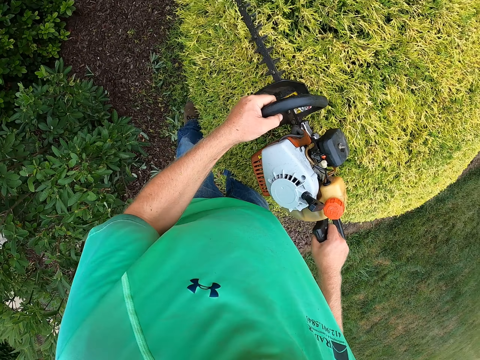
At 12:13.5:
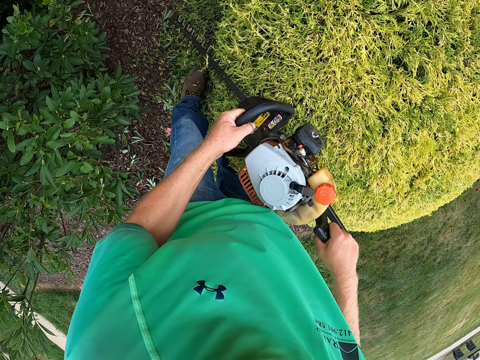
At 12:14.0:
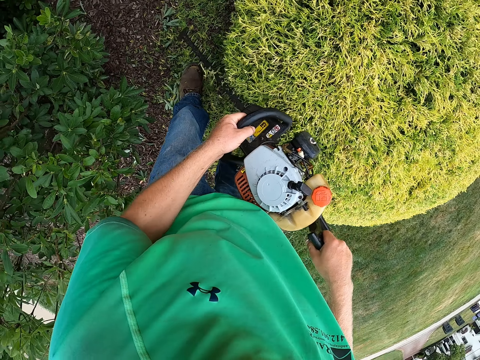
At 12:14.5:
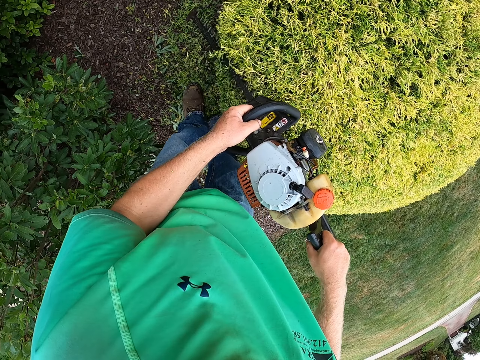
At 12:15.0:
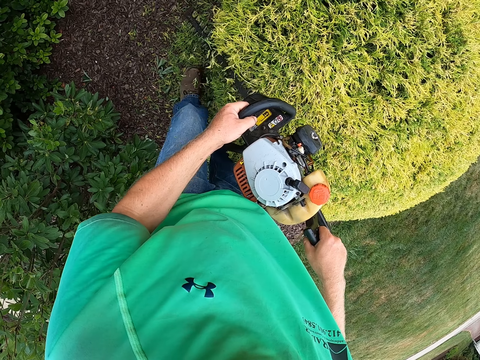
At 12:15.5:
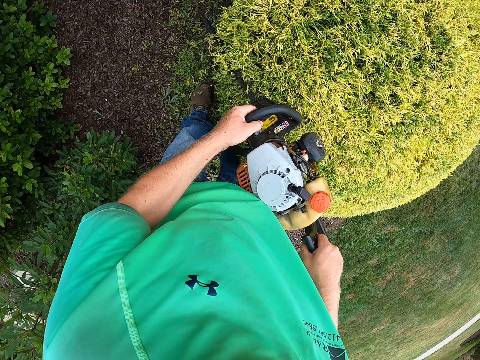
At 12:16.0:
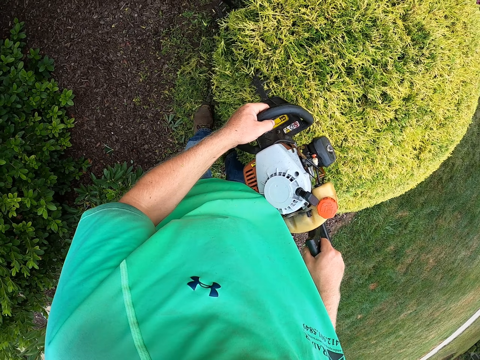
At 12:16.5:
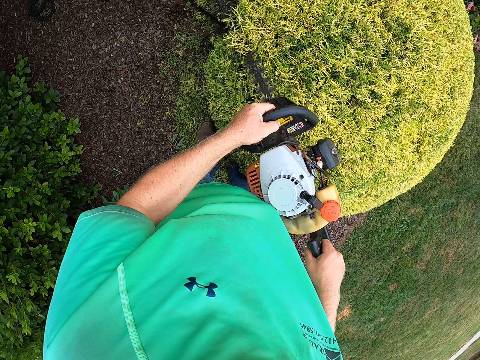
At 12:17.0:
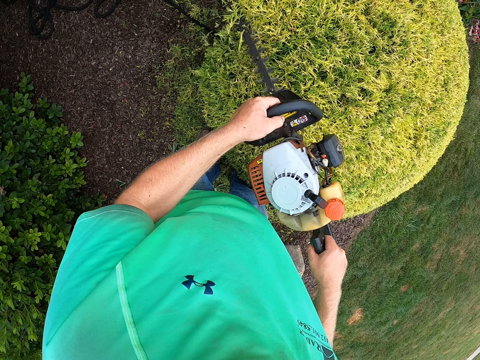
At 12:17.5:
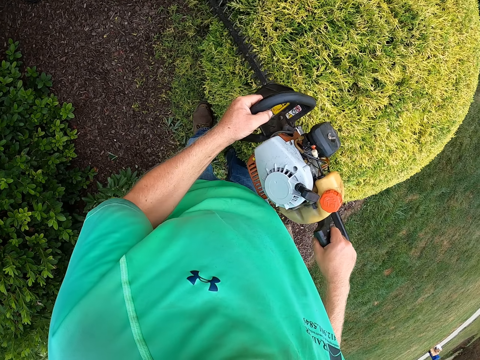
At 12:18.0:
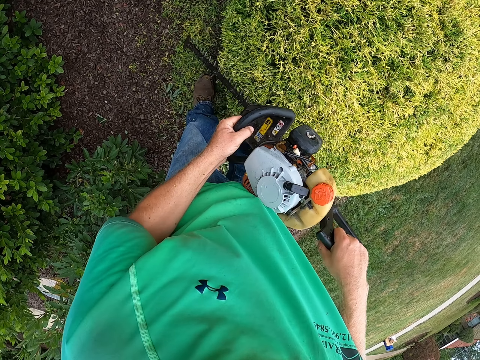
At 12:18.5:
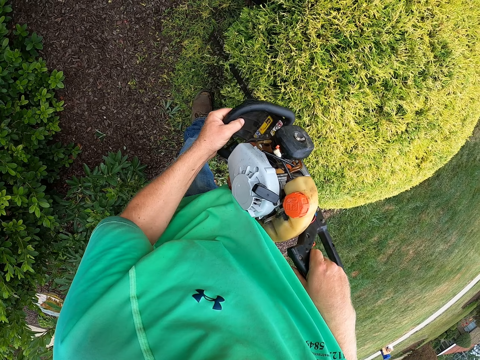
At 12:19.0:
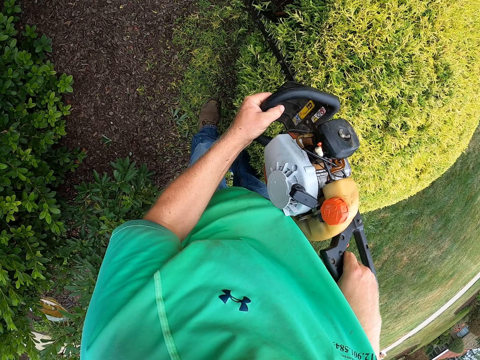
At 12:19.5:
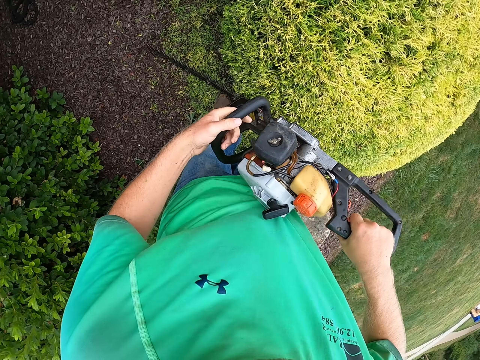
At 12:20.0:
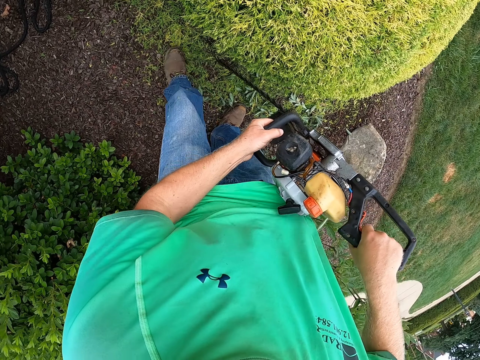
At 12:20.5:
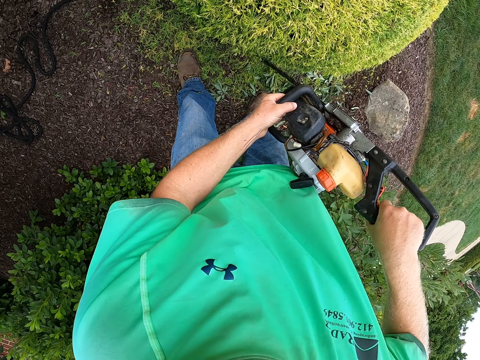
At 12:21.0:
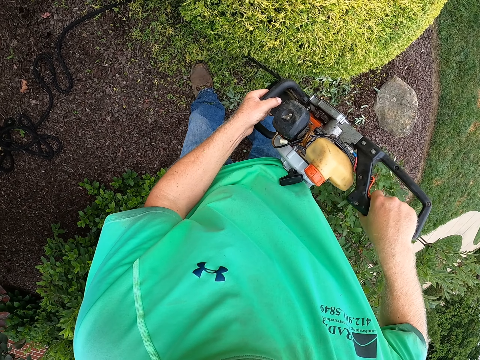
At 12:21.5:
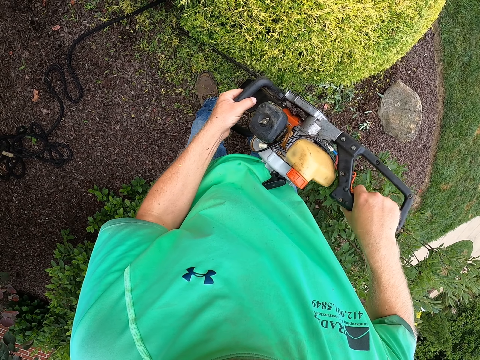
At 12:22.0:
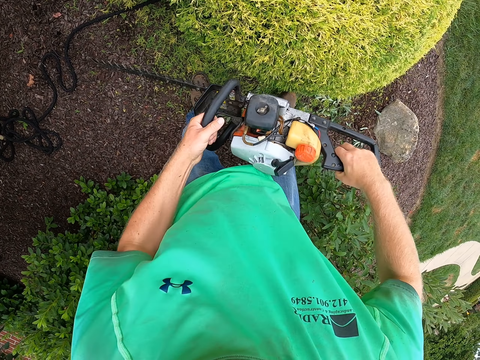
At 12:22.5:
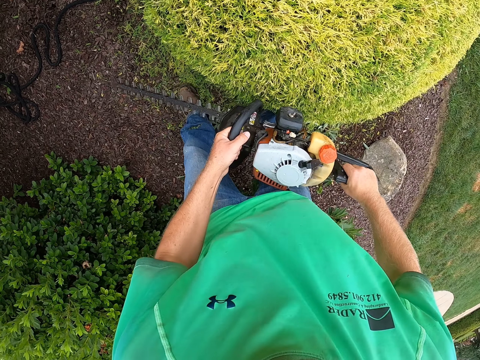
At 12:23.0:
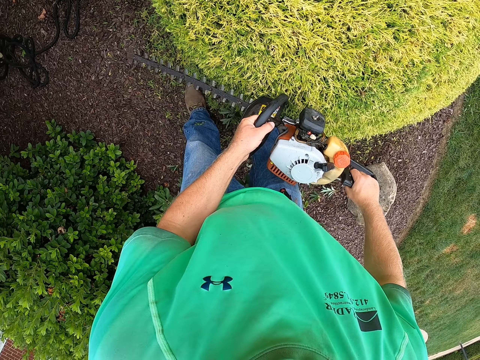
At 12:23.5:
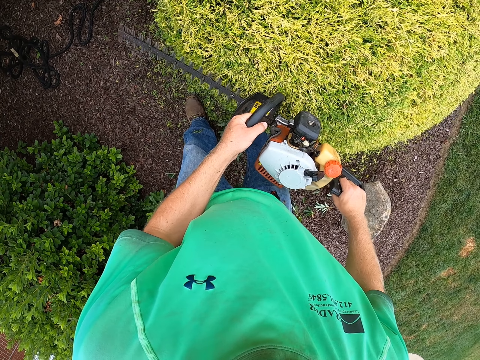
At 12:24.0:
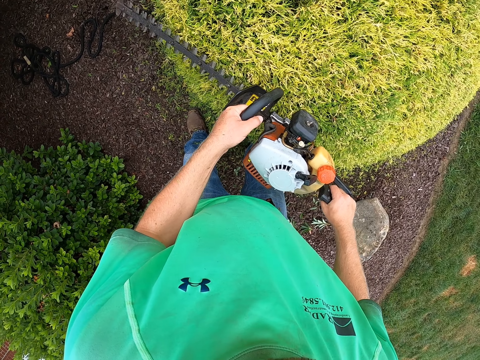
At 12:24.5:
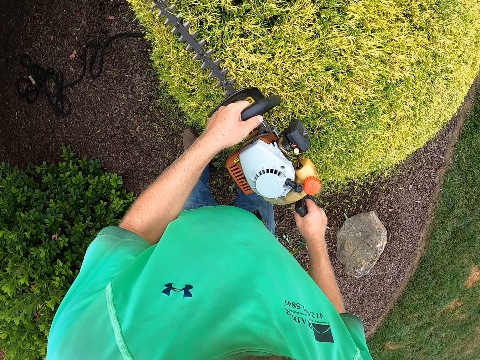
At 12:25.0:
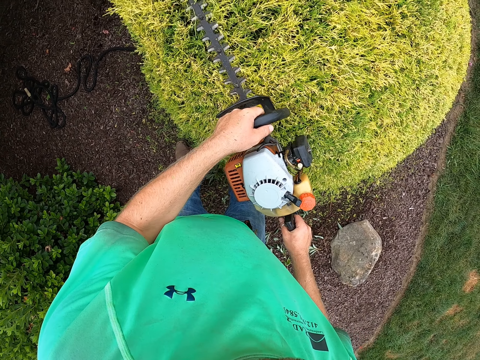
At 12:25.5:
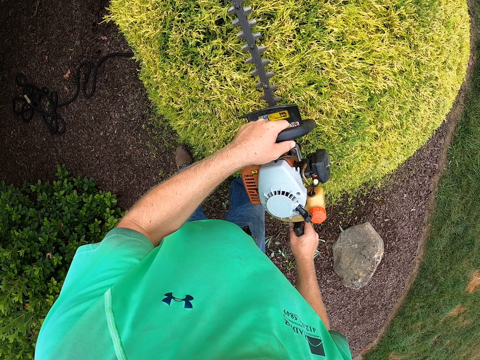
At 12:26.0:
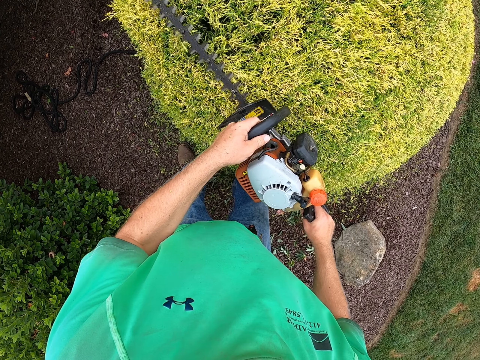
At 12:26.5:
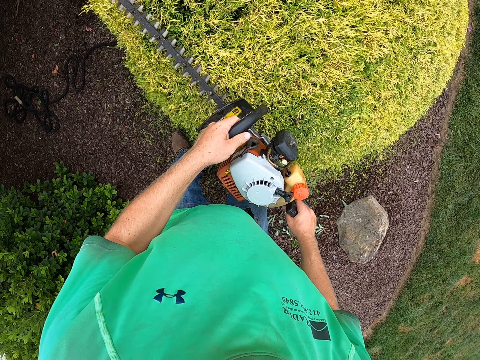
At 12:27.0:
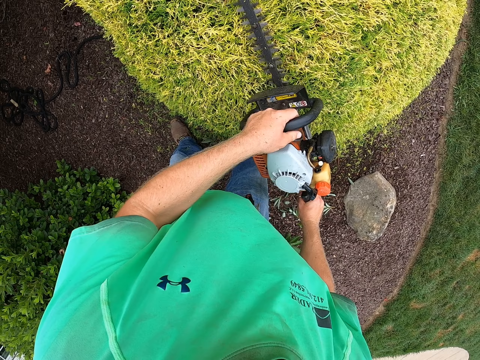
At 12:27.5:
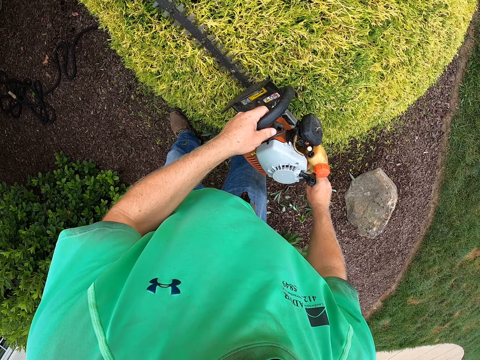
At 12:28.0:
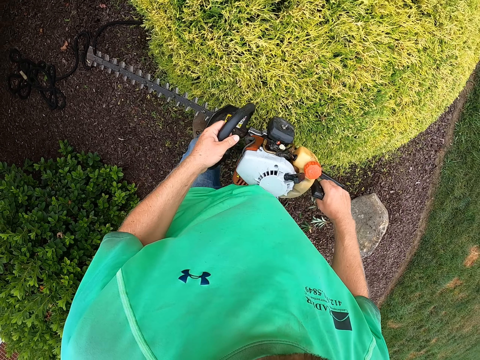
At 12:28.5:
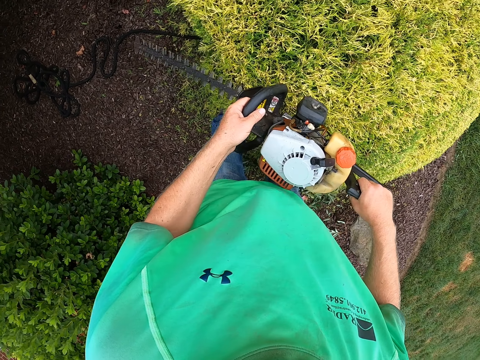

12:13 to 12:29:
The camera wearer trims a plant with a trimmer. They trim the plant with the trimmer repeatedly.

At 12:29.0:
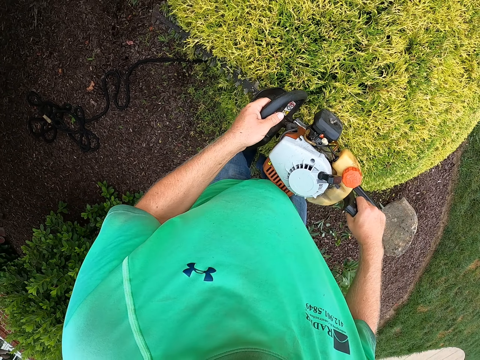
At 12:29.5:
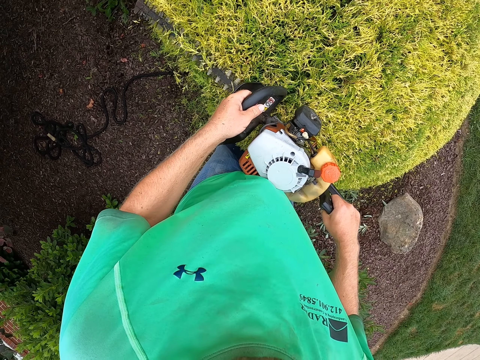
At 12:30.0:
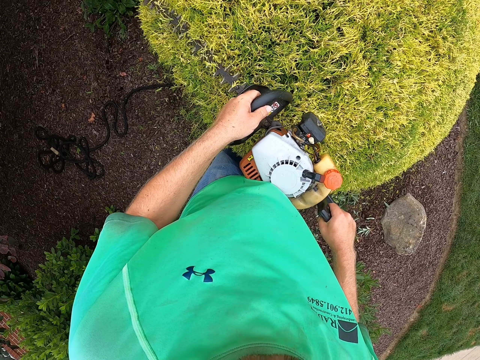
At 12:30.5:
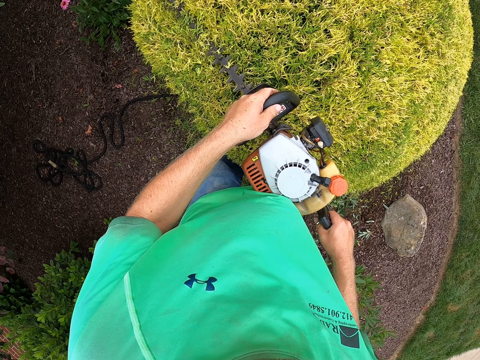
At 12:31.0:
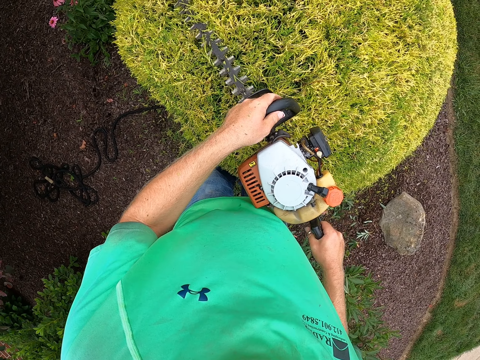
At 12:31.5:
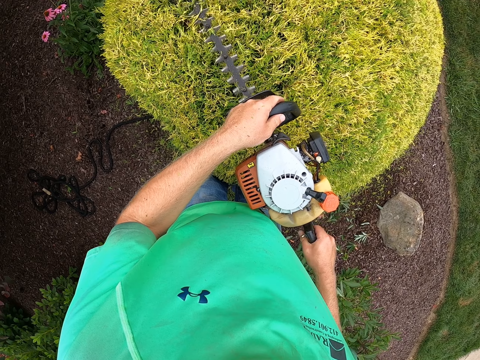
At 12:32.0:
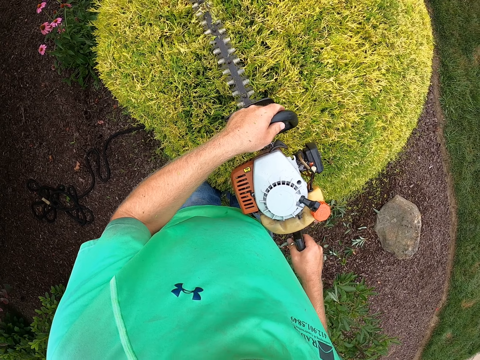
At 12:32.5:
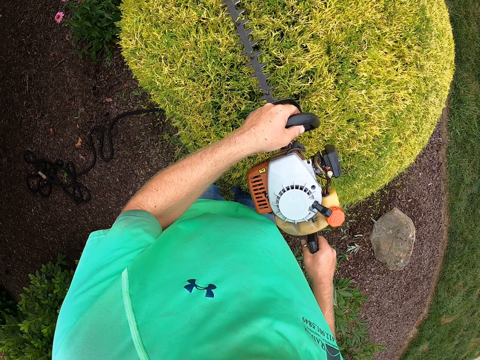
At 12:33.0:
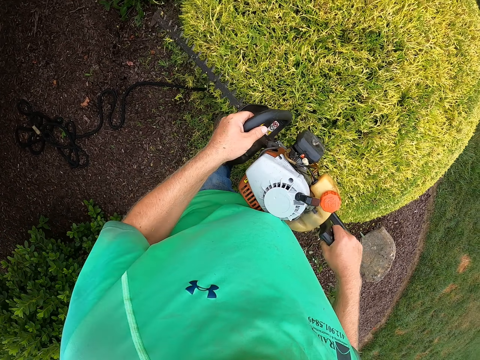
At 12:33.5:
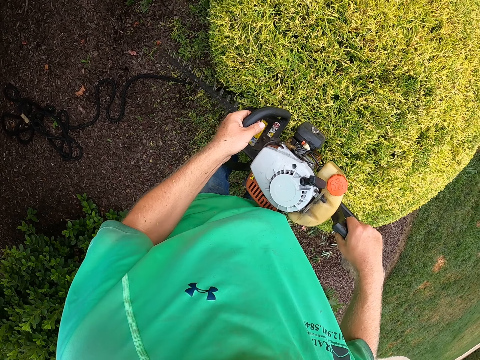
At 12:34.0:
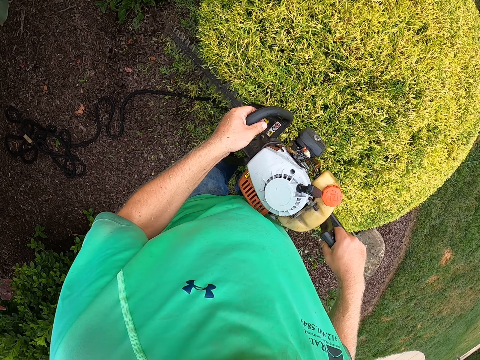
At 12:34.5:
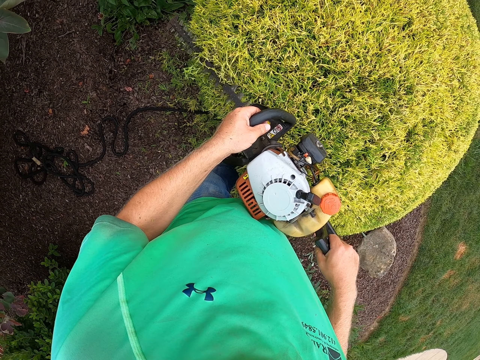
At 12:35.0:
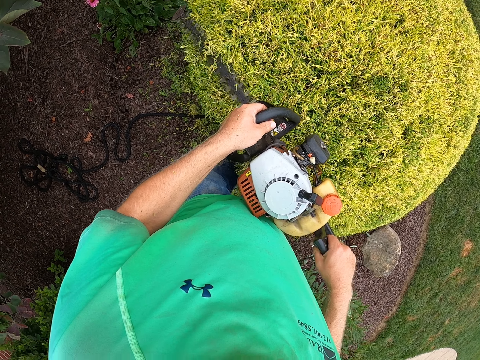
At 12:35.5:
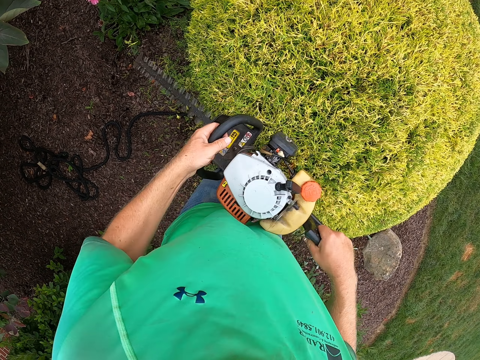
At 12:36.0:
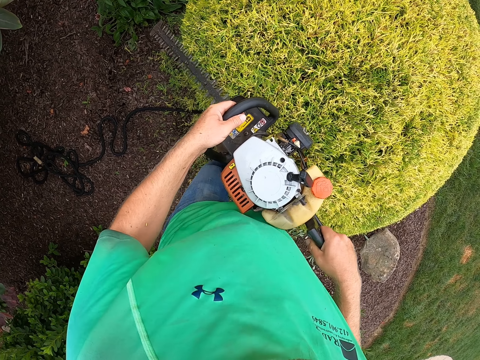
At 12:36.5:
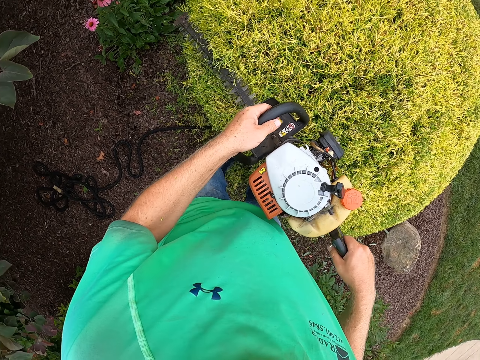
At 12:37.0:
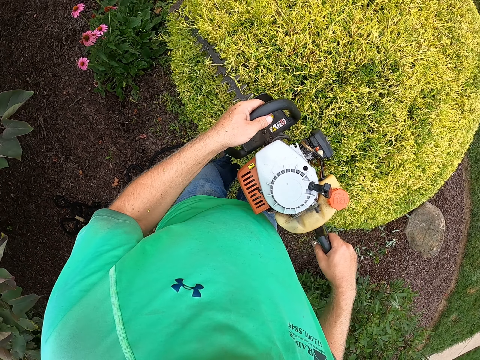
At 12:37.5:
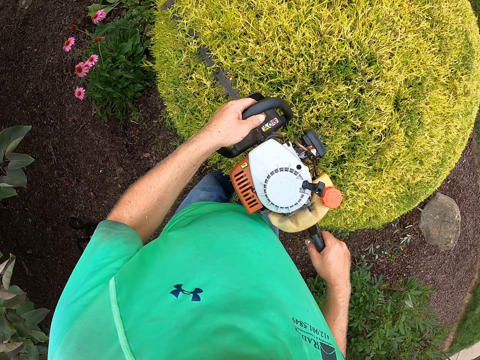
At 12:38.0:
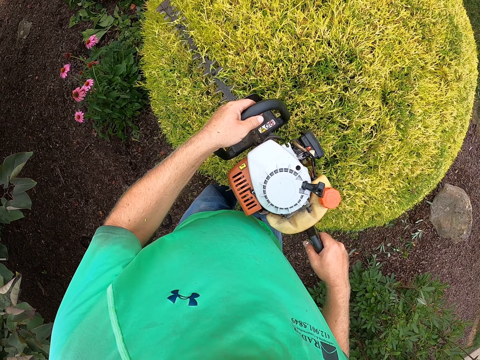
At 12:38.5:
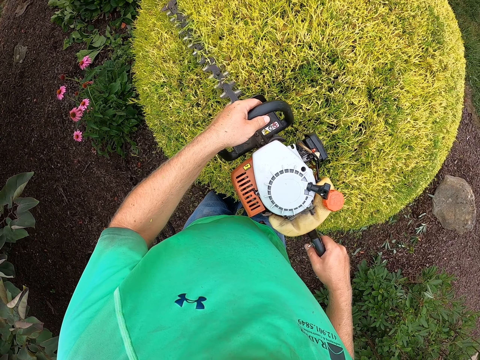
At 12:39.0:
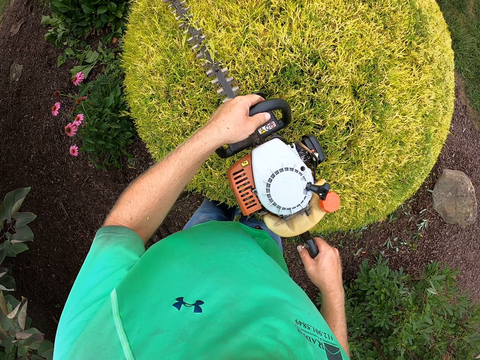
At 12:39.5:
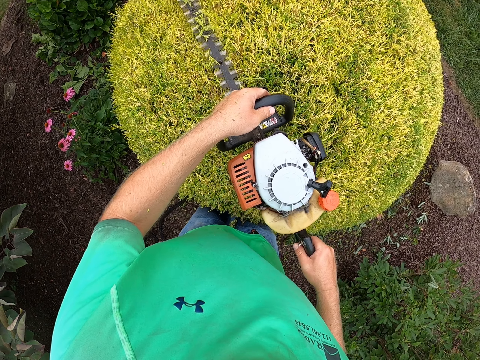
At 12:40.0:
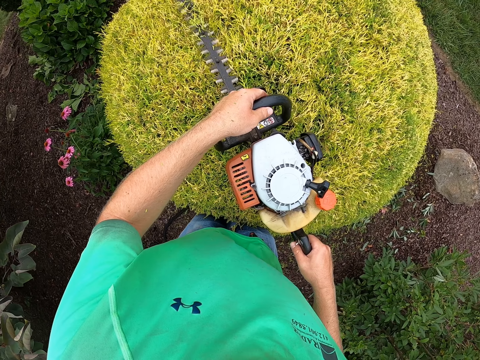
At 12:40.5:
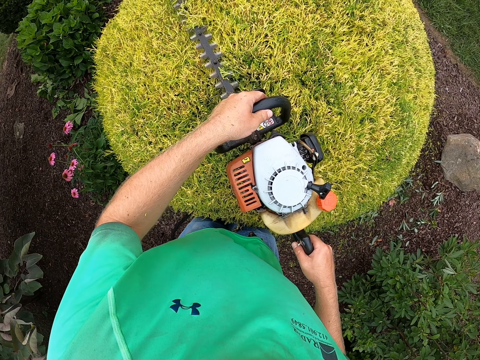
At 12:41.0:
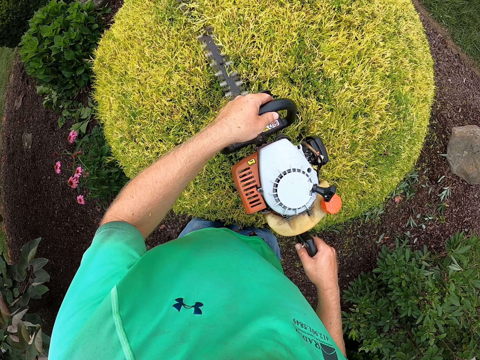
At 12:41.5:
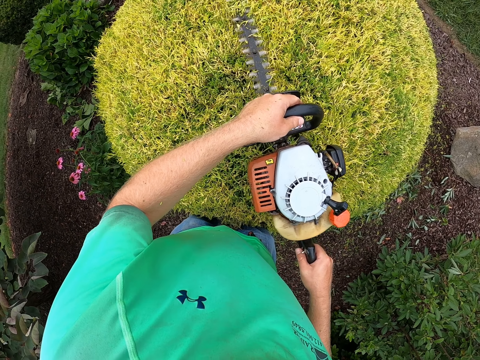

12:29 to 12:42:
The camera wearer trims a plant with a trimmer. They trim the plant with the trimmer repeatedly.
